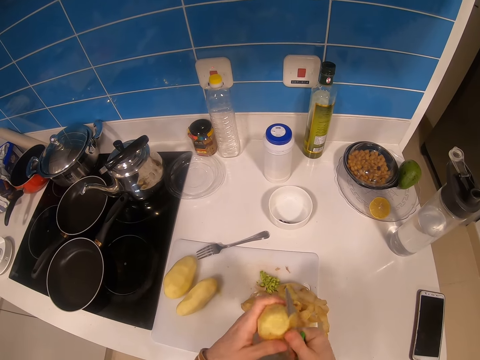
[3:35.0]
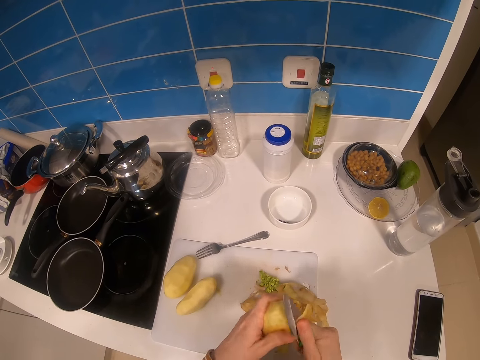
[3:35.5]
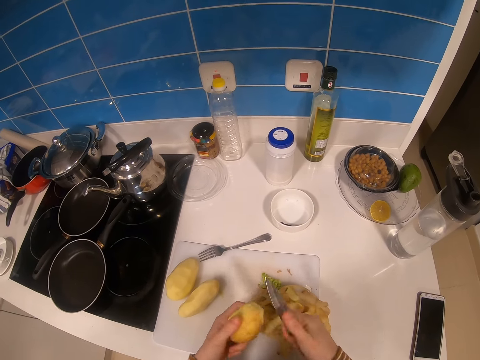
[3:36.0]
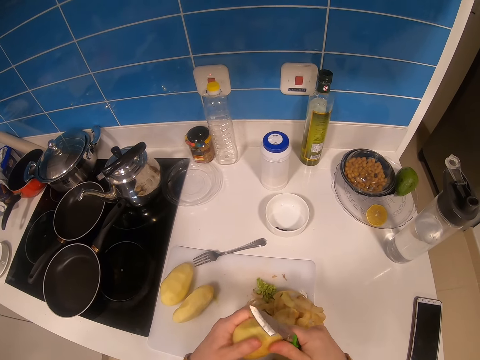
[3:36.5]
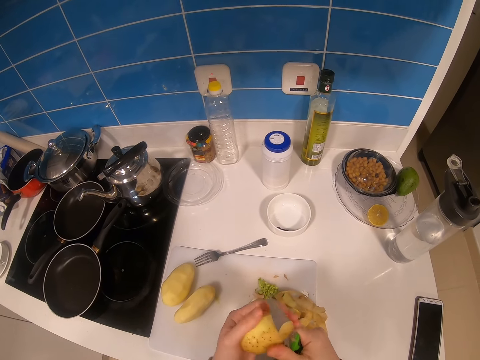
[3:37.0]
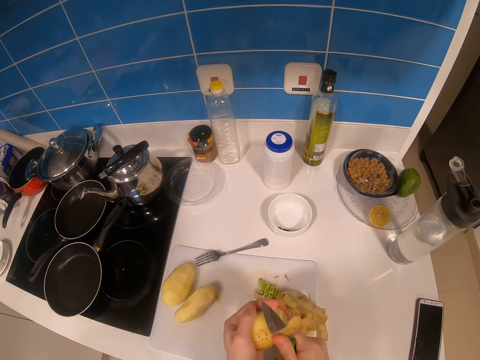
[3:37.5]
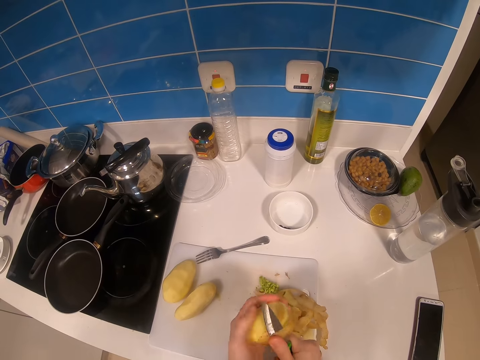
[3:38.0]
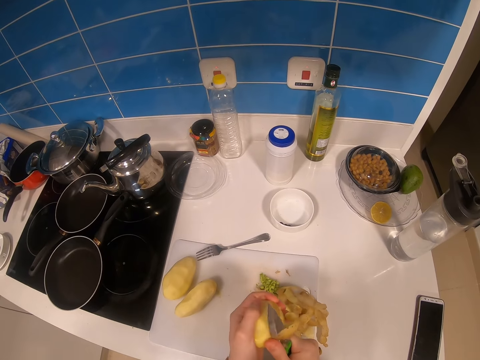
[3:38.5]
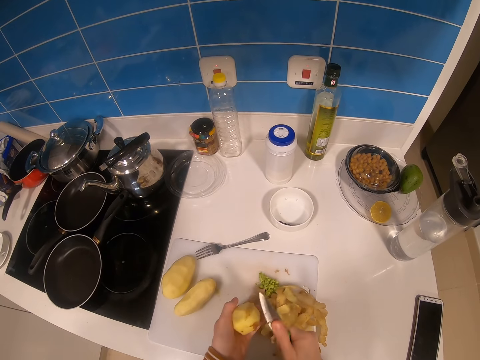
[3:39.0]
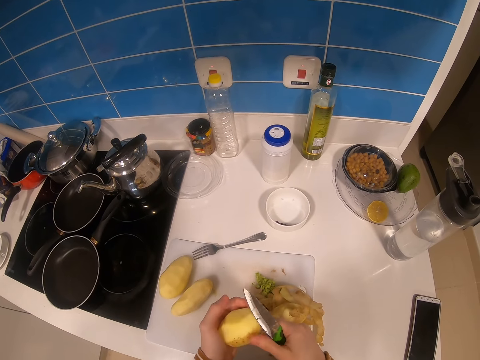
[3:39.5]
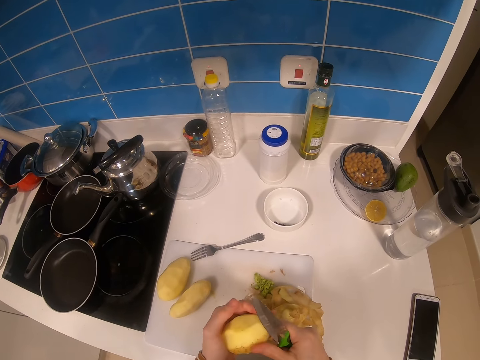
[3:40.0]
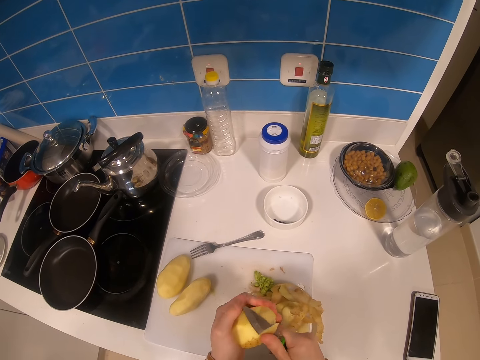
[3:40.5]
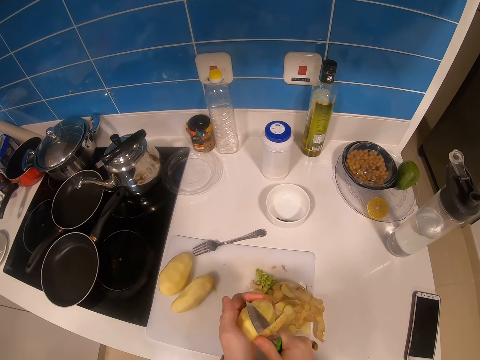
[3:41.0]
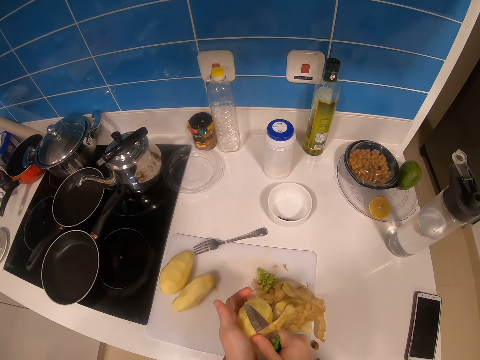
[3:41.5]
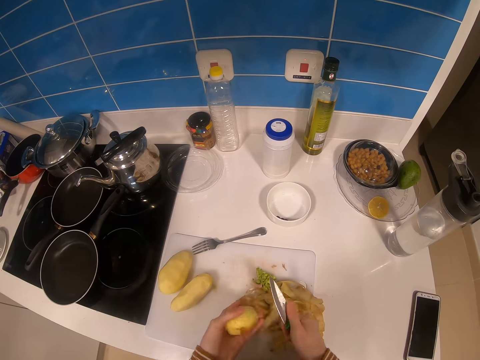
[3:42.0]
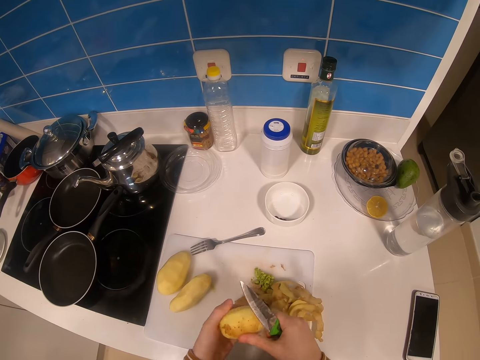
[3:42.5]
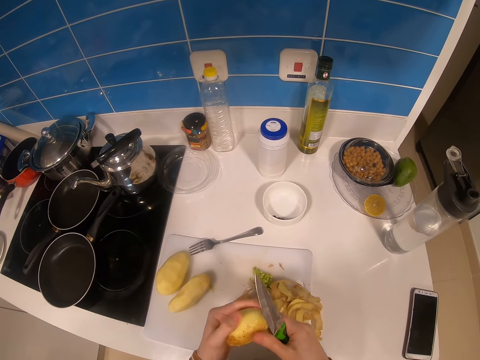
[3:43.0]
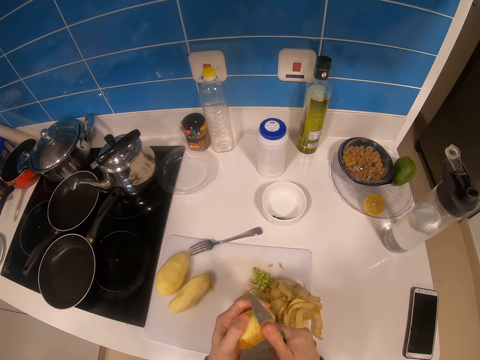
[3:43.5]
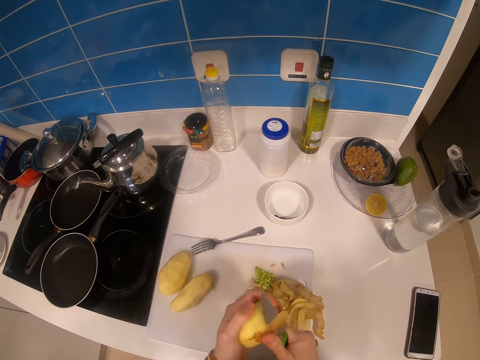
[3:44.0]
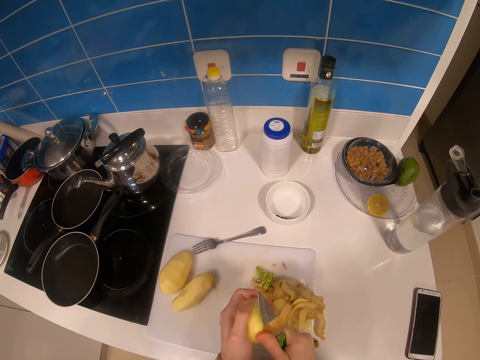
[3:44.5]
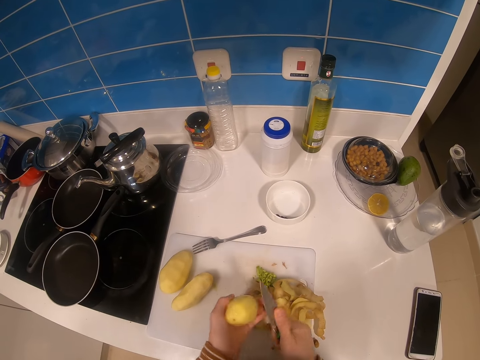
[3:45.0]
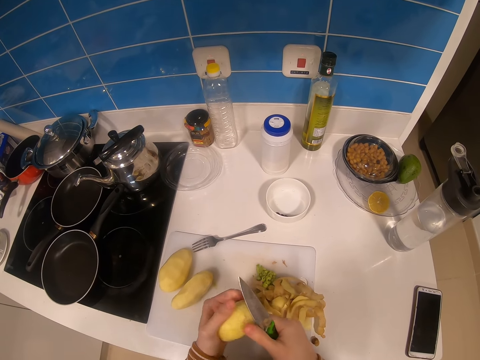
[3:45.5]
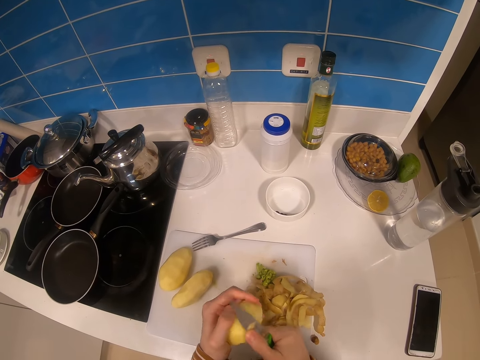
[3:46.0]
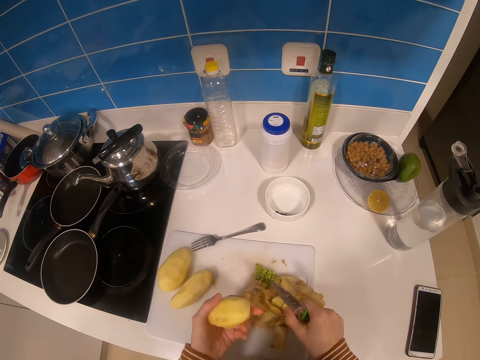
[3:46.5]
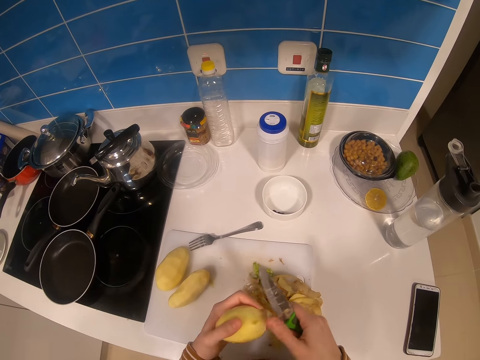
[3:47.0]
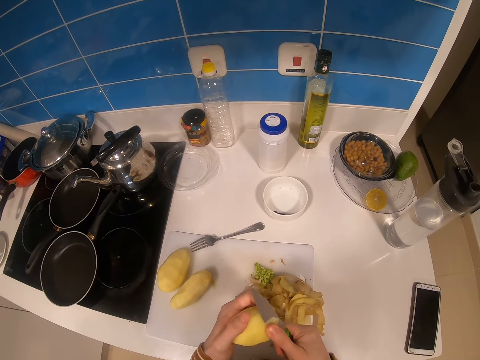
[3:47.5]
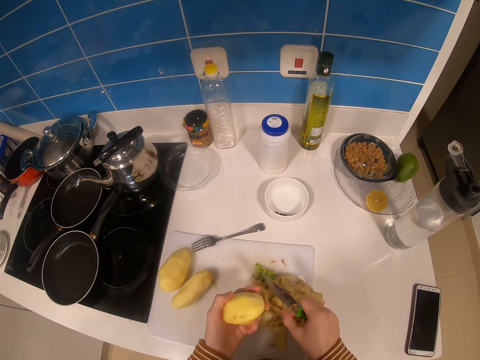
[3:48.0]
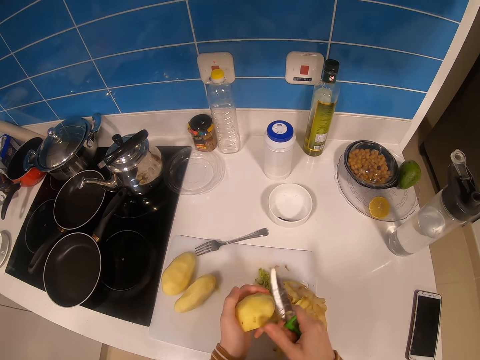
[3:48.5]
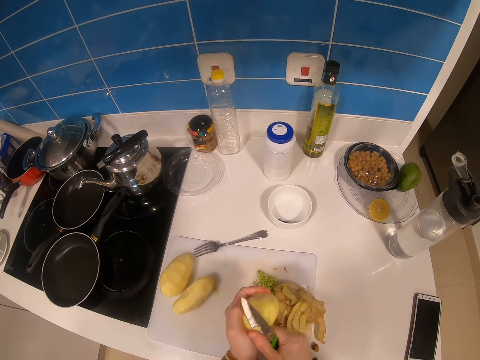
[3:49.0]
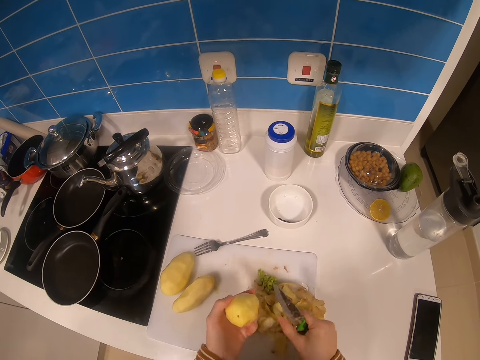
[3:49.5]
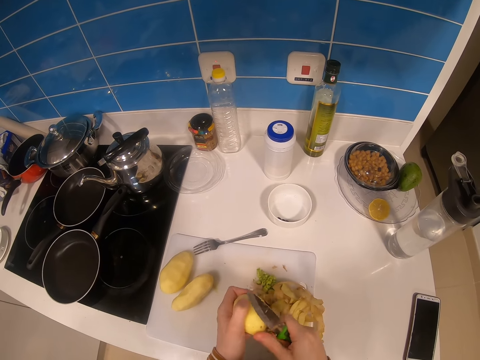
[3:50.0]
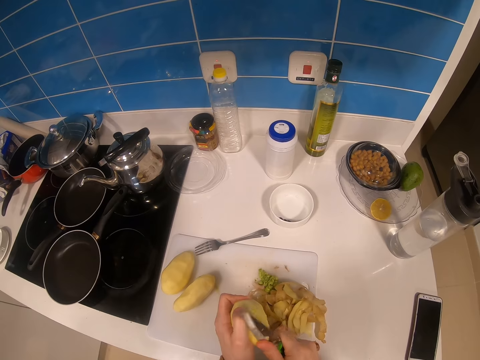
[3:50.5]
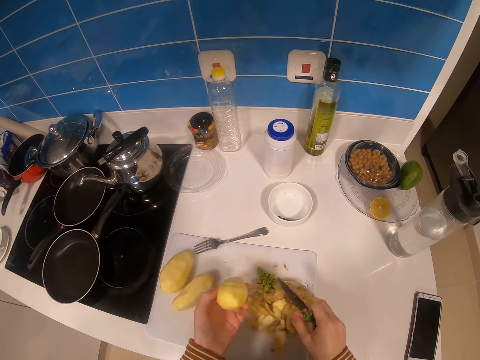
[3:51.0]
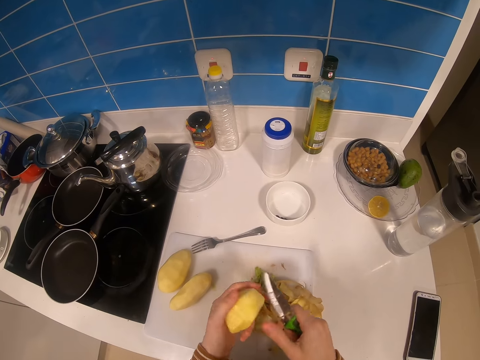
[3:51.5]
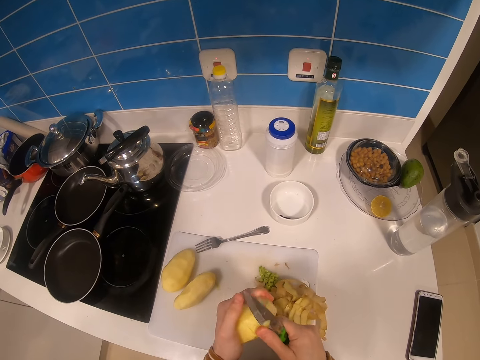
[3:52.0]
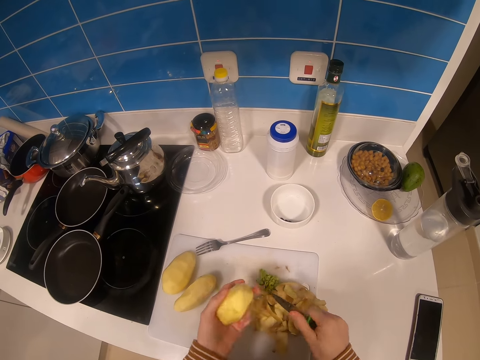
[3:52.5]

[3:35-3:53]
The camera wearer drops the potato peels on the chop board. They peel the potato with the knife. They drop the potato peels on the chop board. They peel the potato with the knife. They drop the potato peels on the chop board. They peel the potato with the knife. They drop the potato peels on the chop board. They peel the potato with the knife. They drop the potato peels on the chop board. A man speaks to the camera wearer. The camera wearer peels the potato with the knife. They drop the potato peels on the chop board.

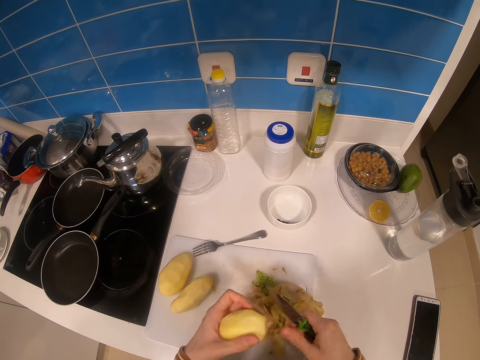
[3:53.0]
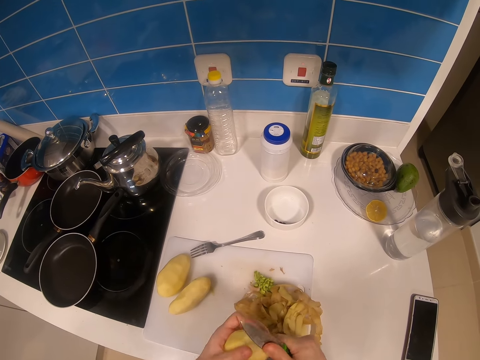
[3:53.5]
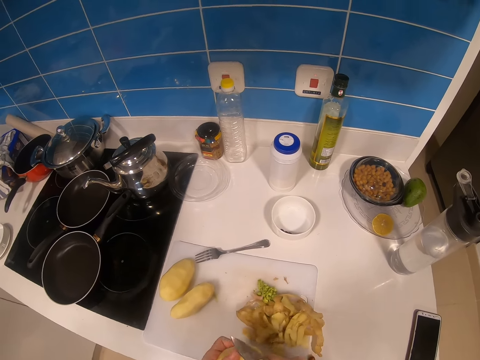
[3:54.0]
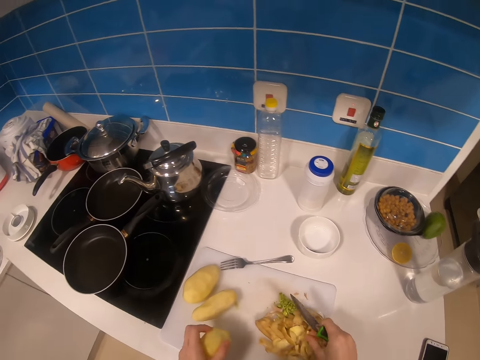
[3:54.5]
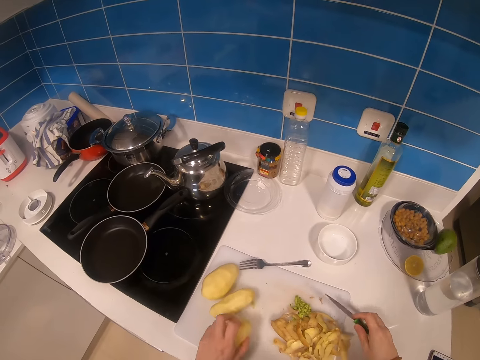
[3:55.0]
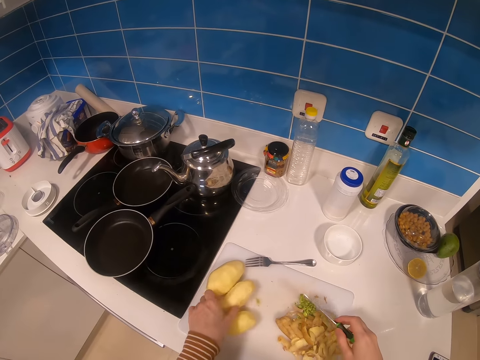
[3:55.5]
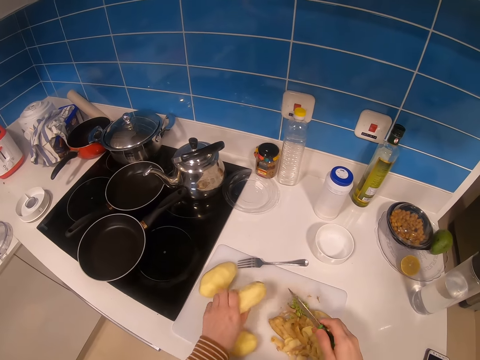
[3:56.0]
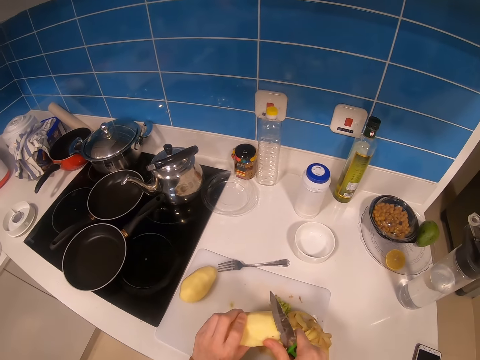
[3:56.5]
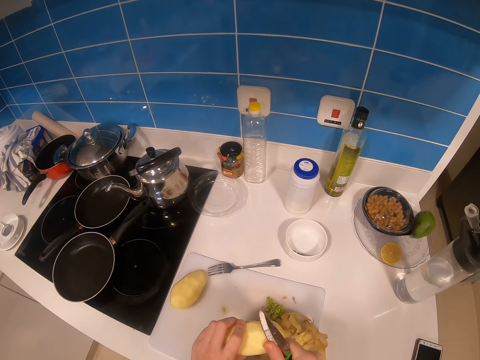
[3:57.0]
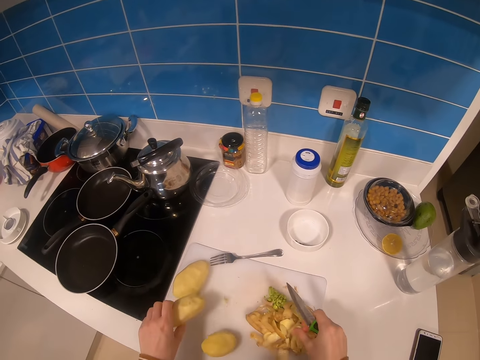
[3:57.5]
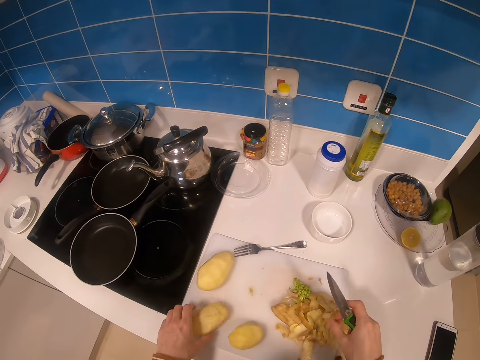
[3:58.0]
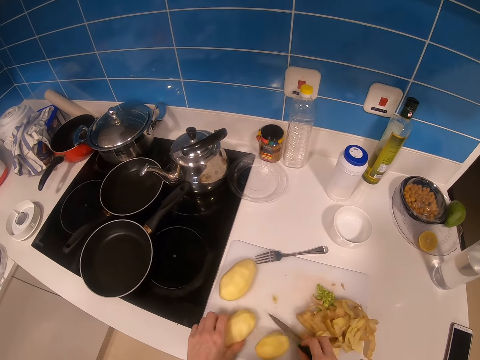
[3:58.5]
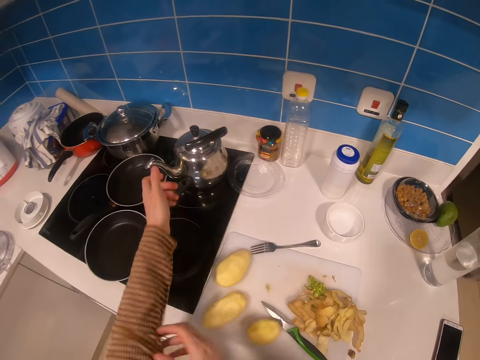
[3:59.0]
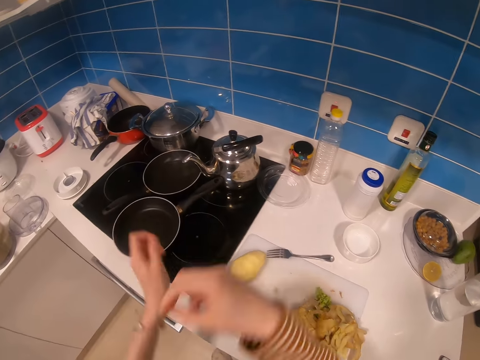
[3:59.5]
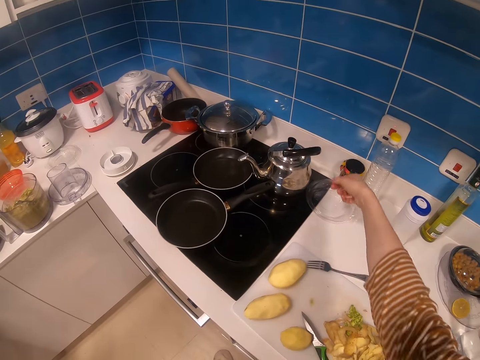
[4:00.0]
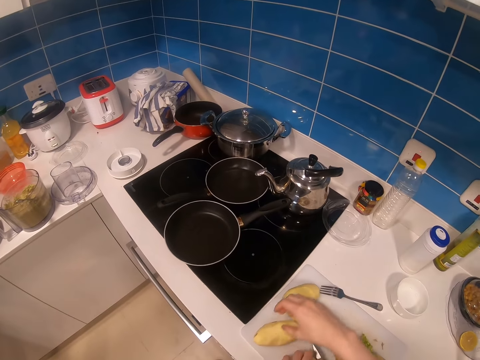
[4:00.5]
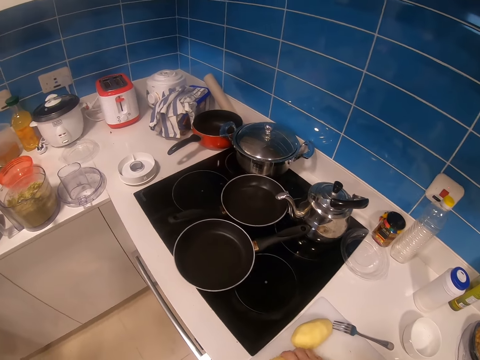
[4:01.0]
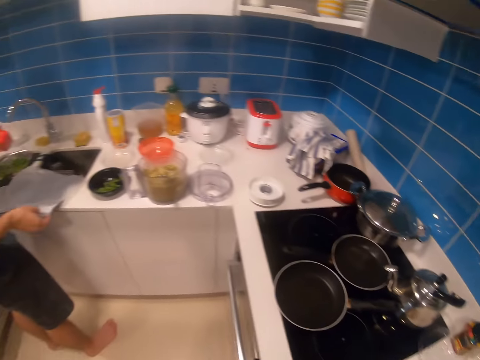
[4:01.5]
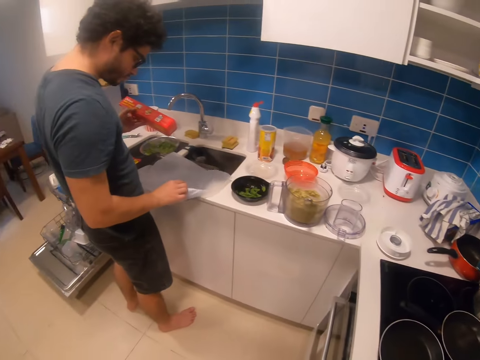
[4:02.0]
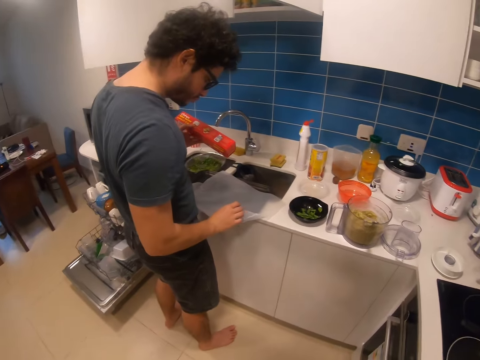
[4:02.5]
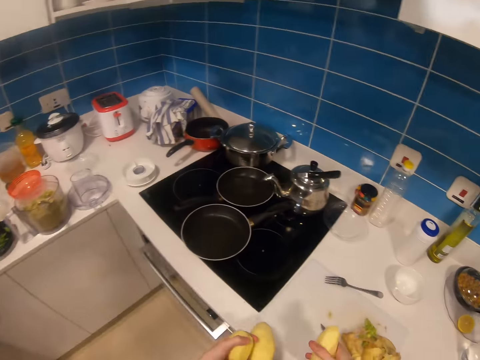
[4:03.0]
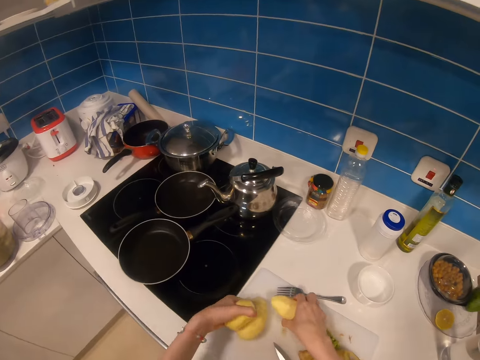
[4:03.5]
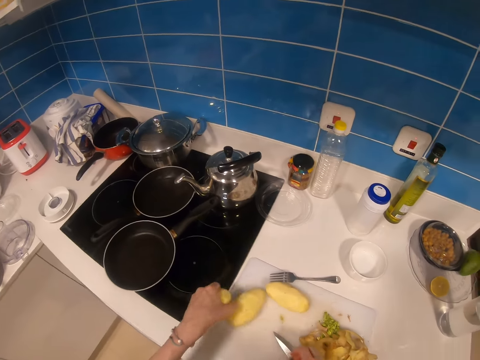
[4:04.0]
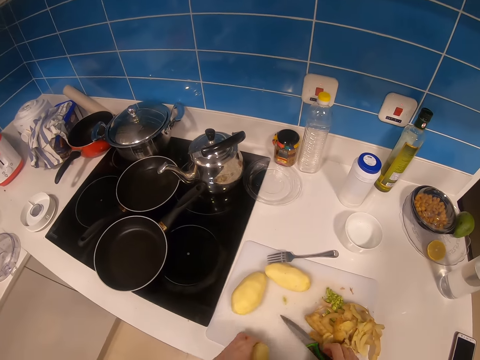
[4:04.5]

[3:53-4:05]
The camera wearer peels the potato with the knife. She drops the potato peels on the chop board. She puts the potato on the chop board. She picks up a potato from the chop board. She peels the potato with the knife. She drops the potato peels on the chop board. She puts the potato on the chop board. She drops the knife on the chop board. She pulls her sleeves. She looks around the kitchen. A man stands at the sink. The man touches a polythene paper on the sink. The camera wearer moves the potatoes on the chop board.
